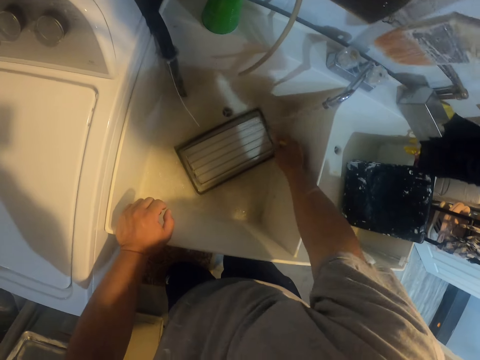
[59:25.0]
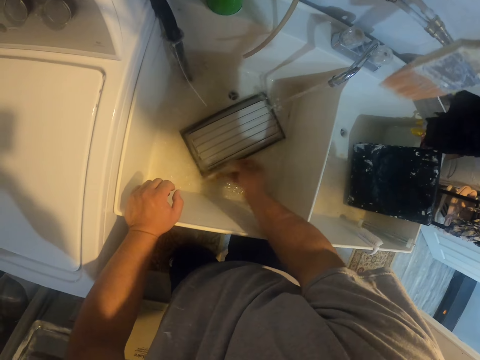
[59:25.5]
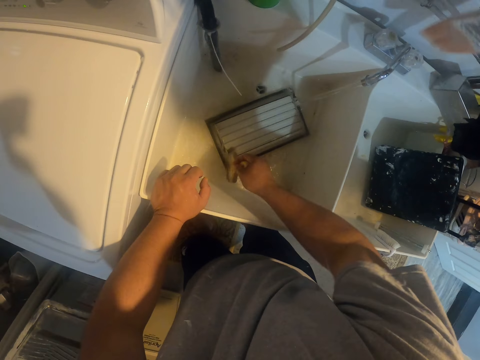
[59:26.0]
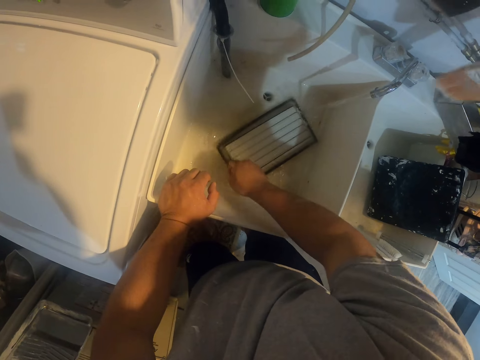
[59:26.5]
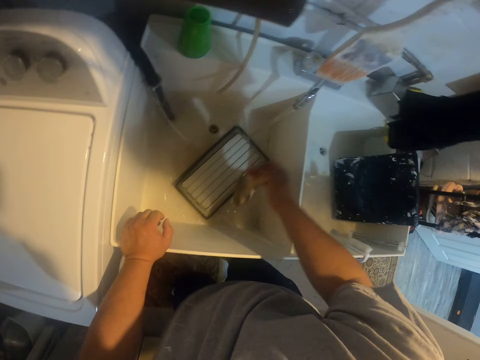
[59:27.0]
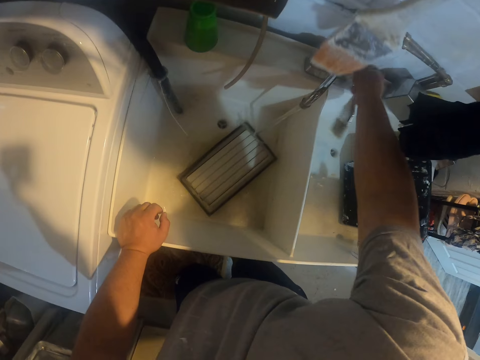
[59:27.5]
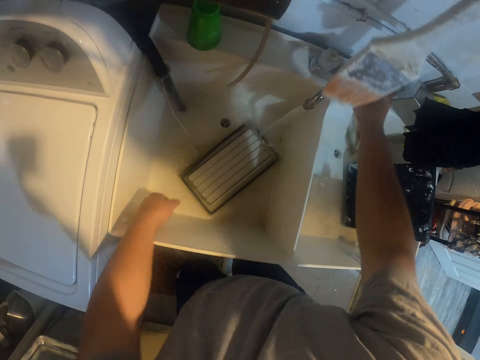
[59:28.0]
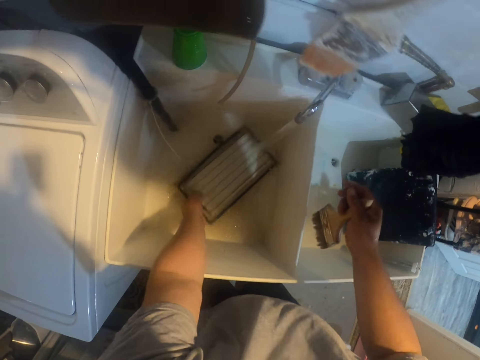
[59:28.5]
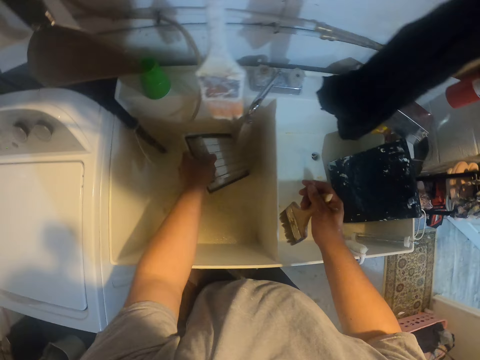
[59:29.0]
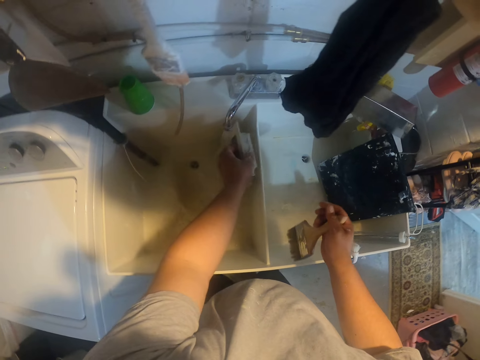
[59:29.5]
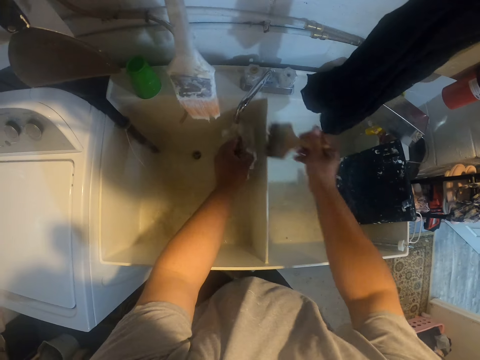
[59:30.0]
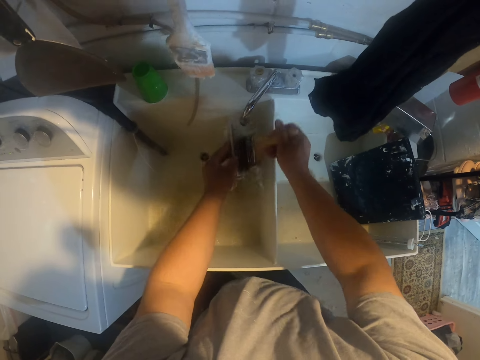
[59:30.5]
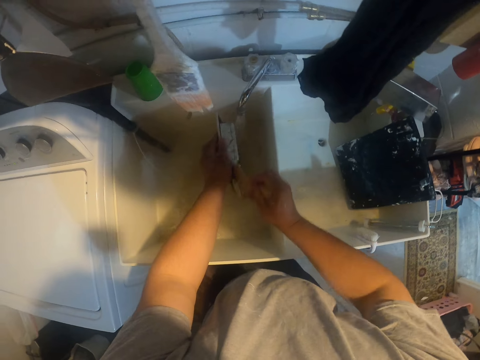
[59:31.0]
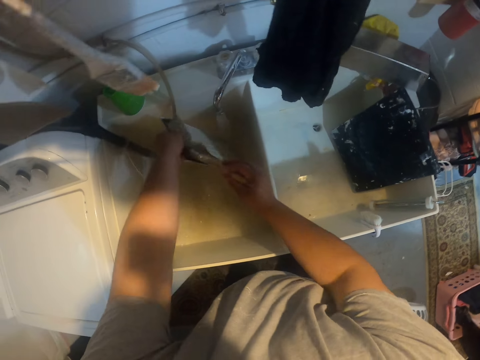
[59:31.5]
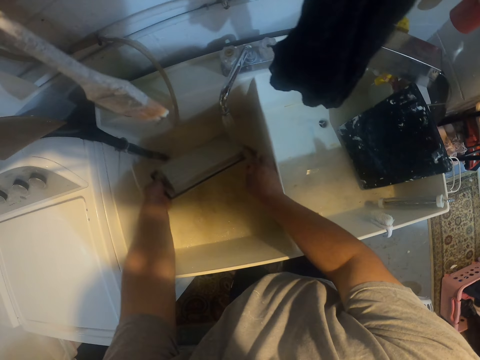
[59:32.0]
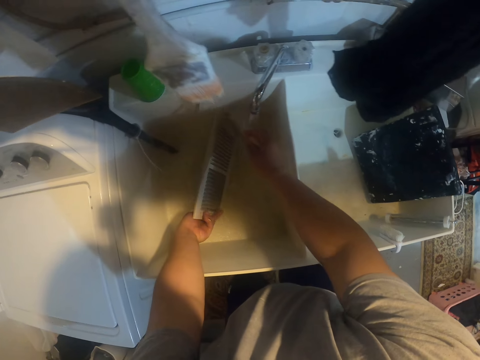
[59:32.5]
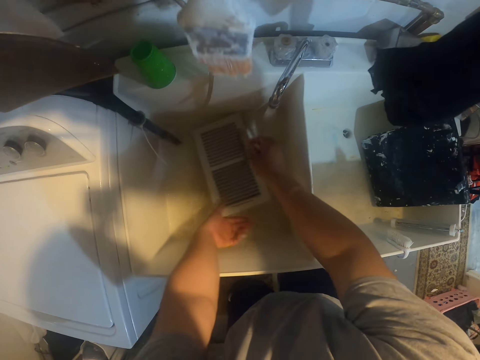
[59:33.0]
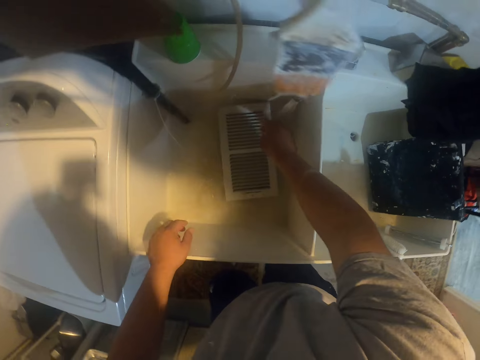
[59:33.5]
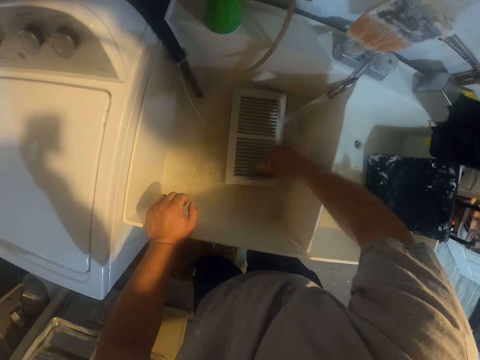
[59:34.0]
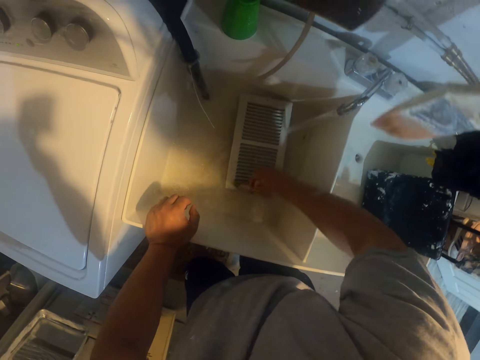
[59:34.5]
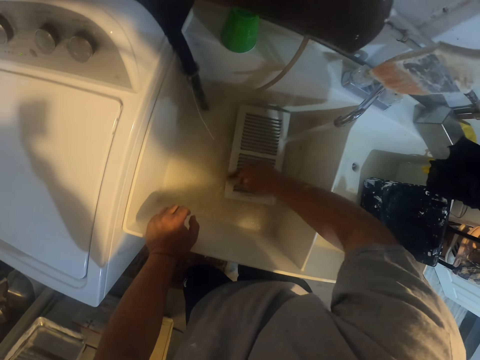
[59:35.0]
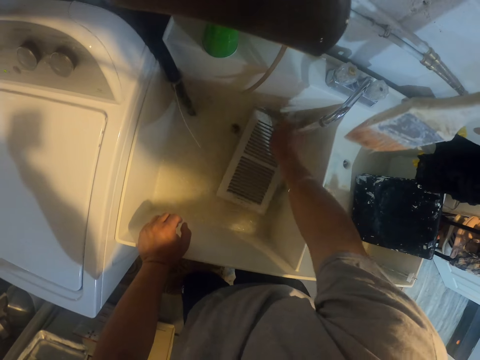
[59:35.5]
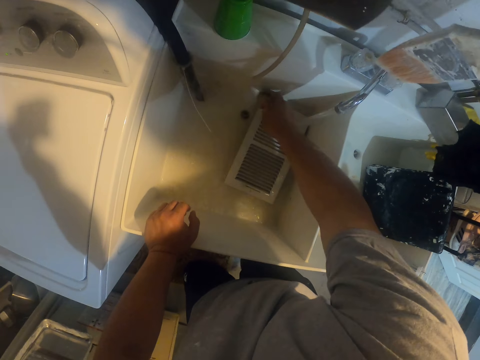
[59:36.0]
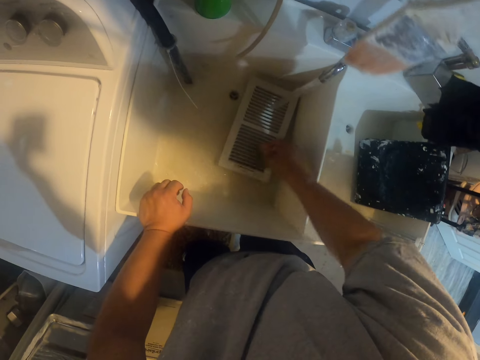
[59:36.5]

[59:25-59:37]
The camera wearer opens the tap with the right hand. They change the filter. They brush the filter with the brush.

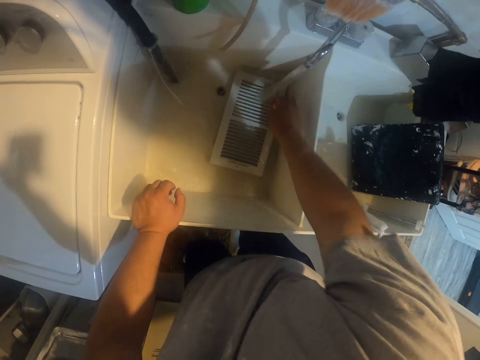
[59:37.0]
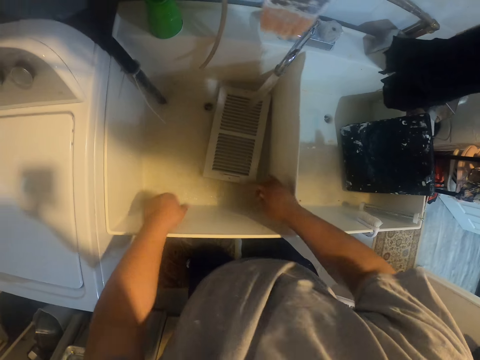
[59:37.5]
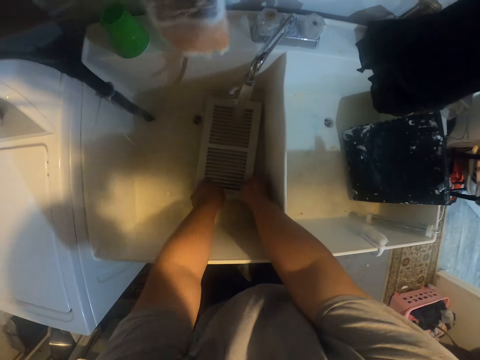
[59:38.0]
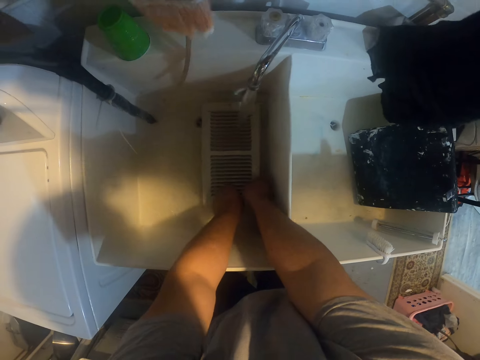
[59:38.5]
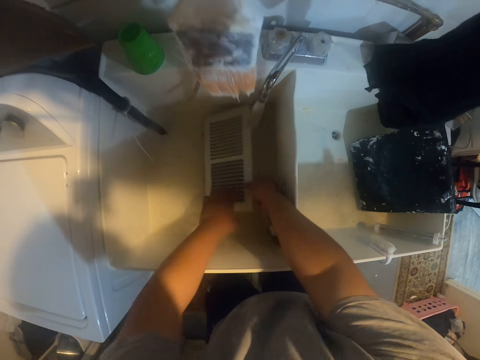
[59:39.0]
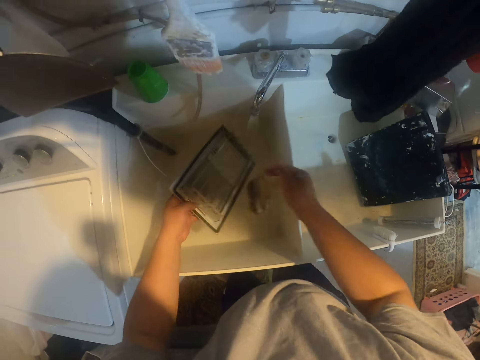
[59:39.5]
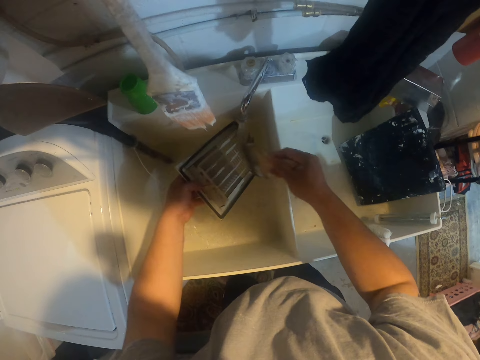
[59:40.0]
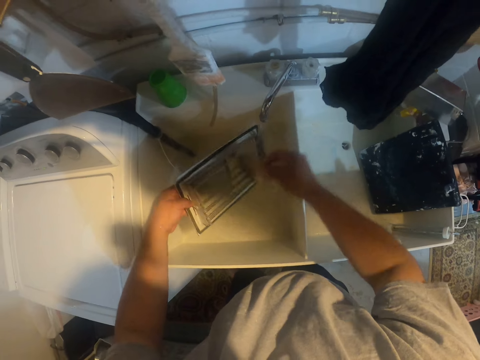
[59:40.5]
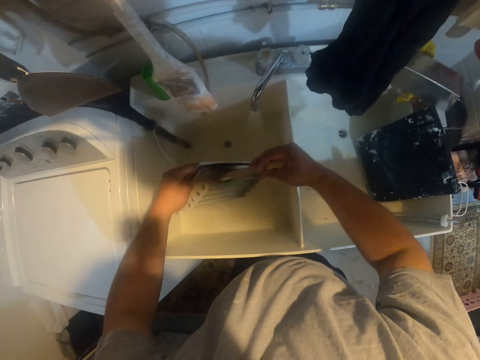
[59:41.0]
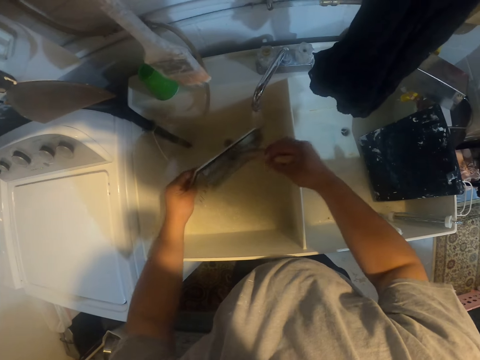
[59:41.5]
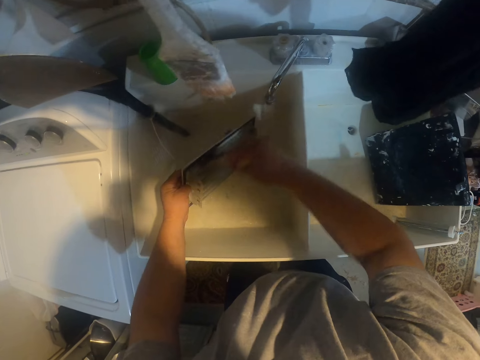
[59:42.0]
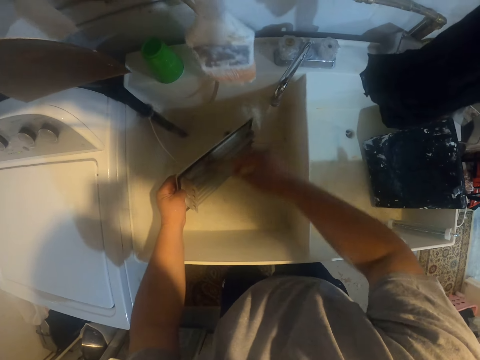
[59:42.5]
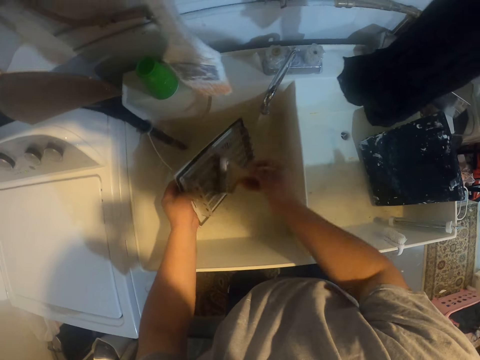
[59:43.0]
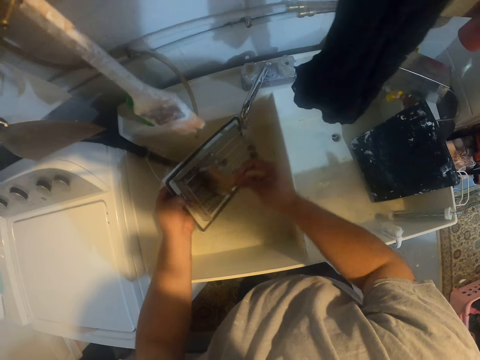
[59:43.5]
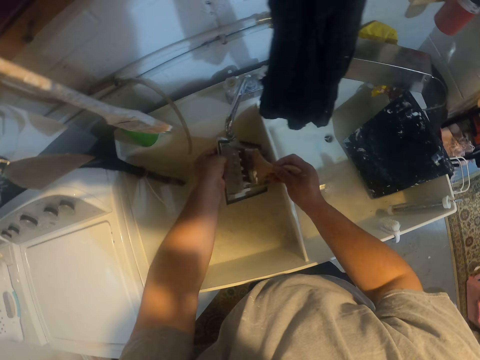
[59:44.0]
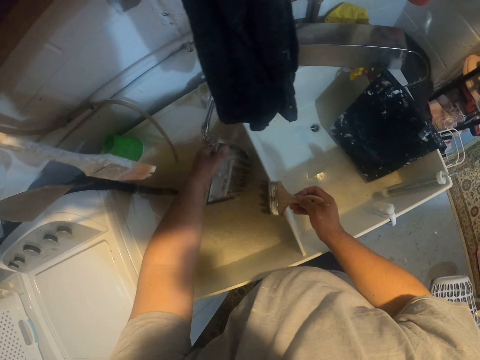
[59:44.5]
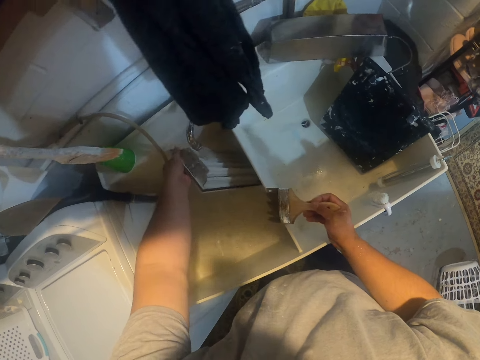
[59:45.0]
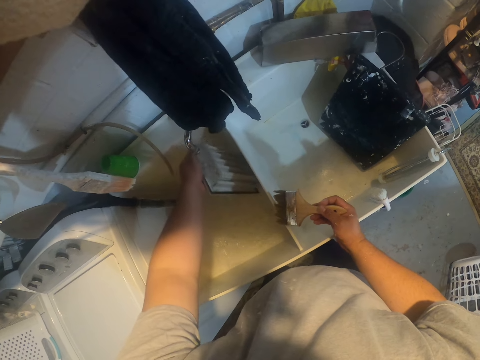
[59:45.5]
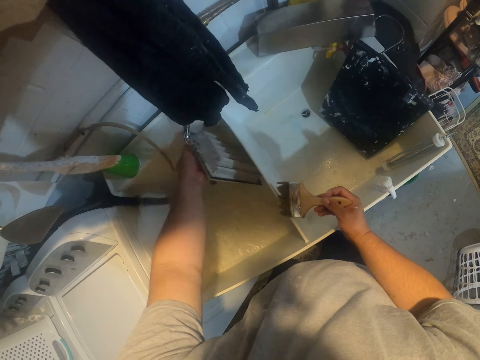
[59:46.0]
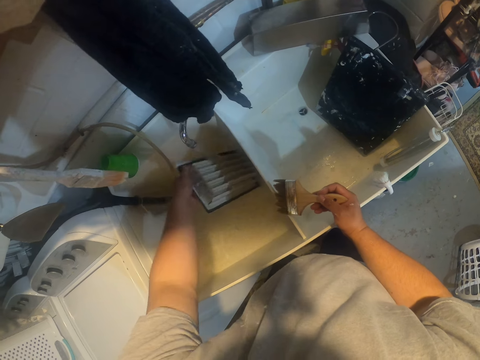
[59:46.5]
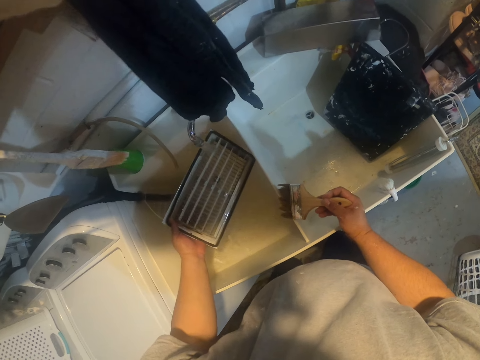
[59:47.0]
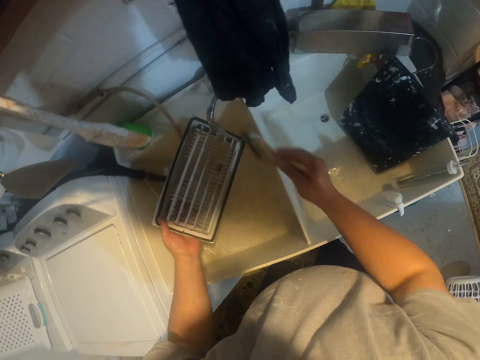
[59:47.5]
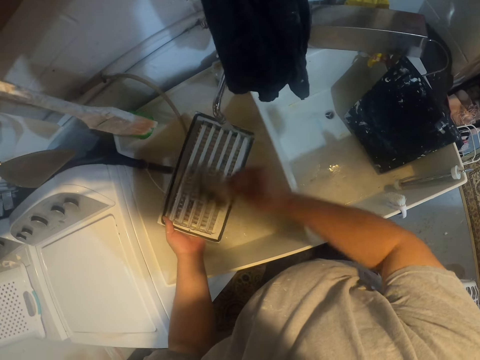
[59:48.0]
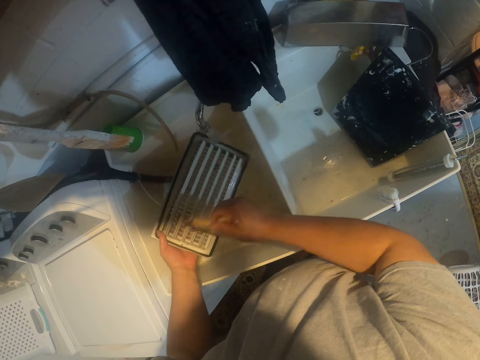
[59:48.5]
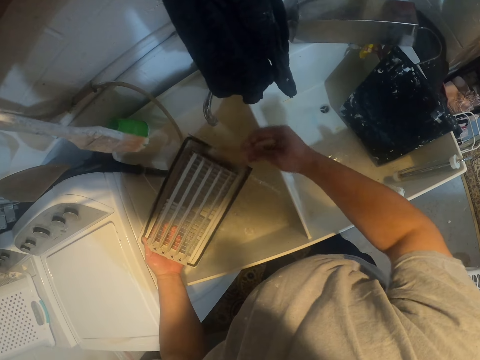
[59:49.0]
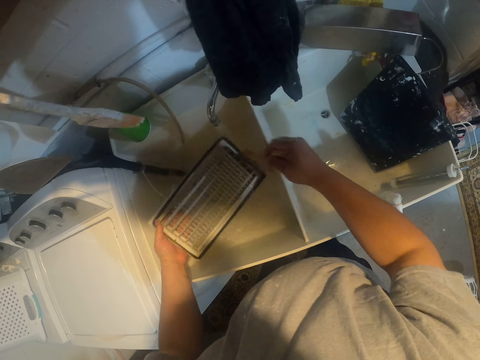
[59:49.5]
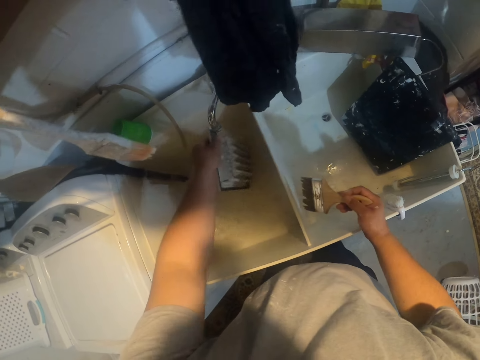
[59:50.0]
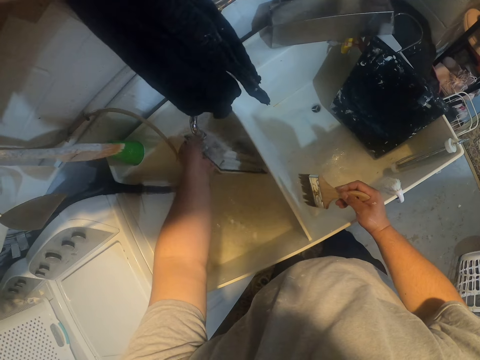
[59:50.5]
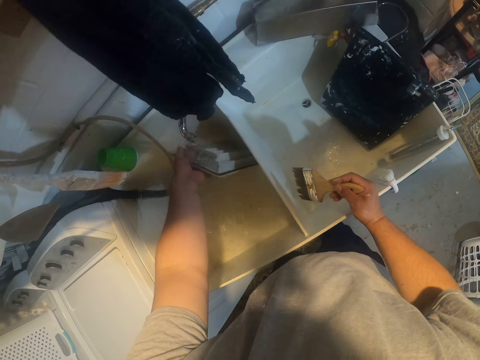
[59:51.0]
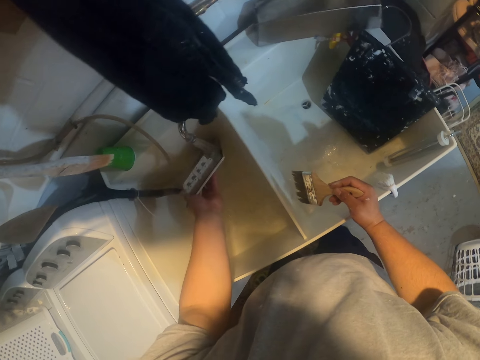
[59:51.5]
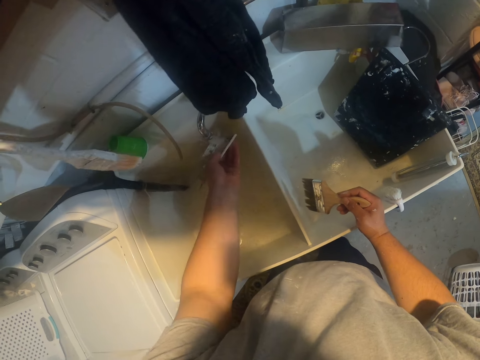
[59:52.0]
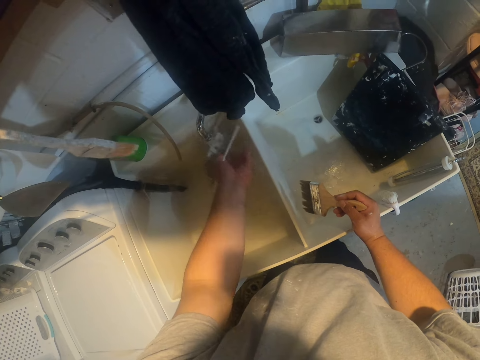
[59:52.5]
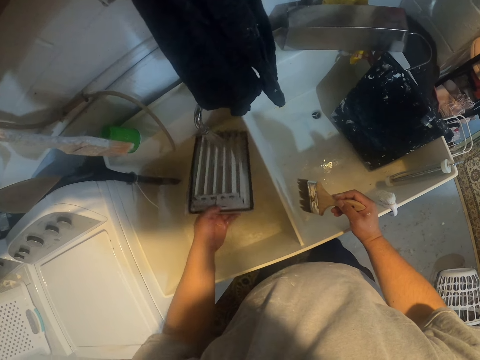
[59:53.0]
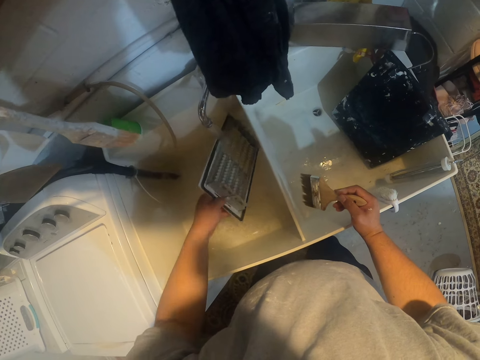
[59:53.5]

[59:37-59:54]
The camera wearer changes the filter. They brush the filter. They put the filter in water.
